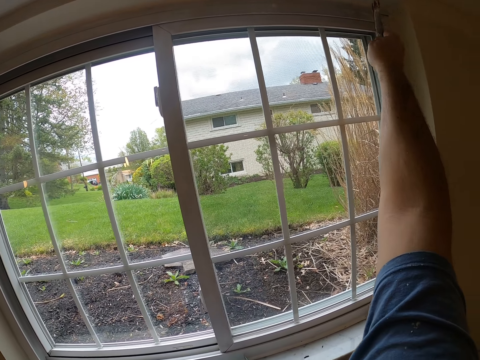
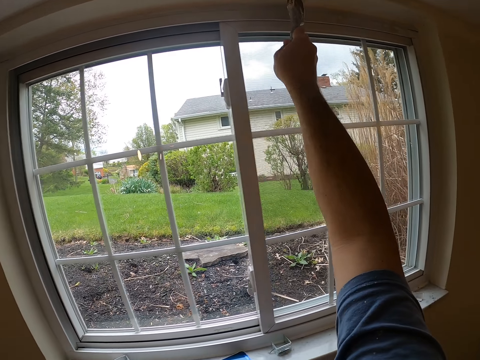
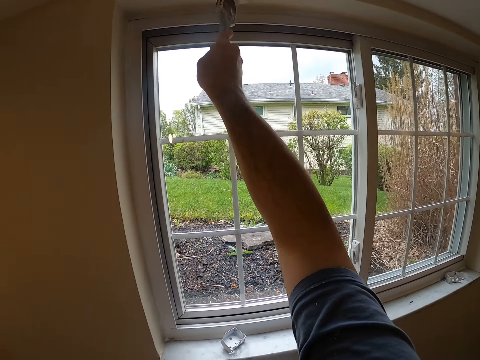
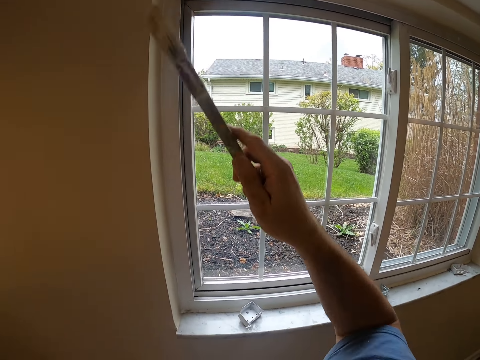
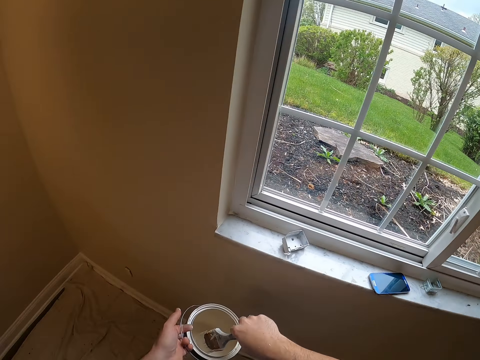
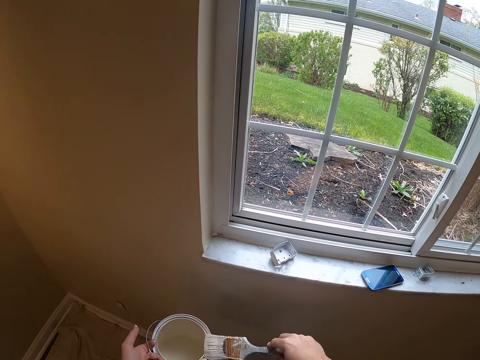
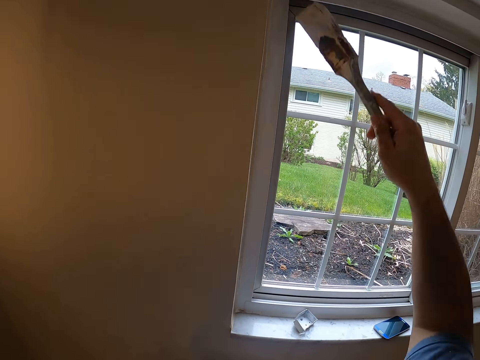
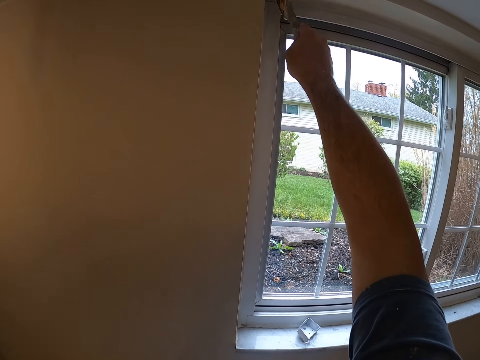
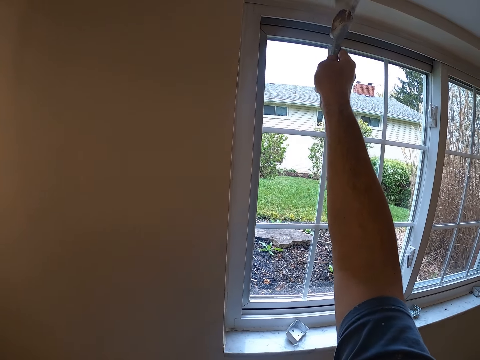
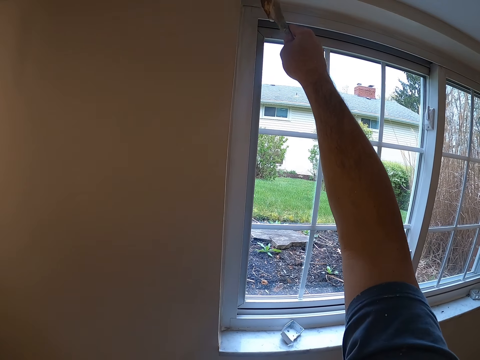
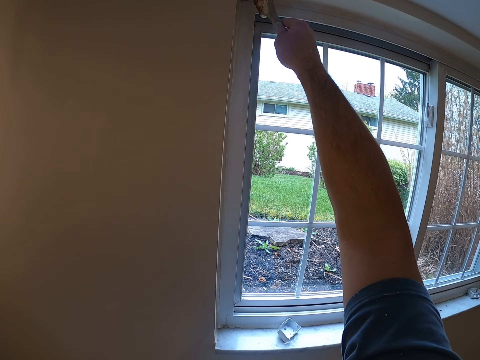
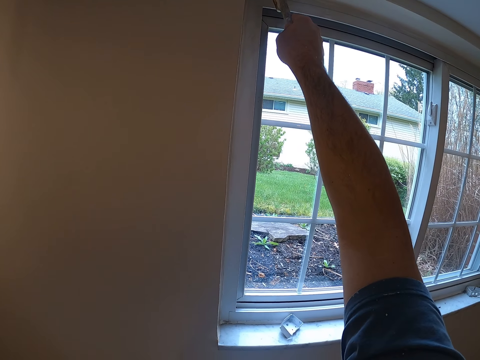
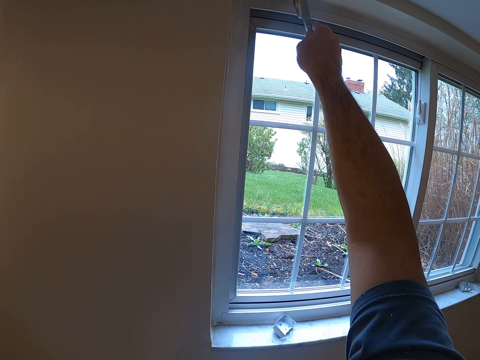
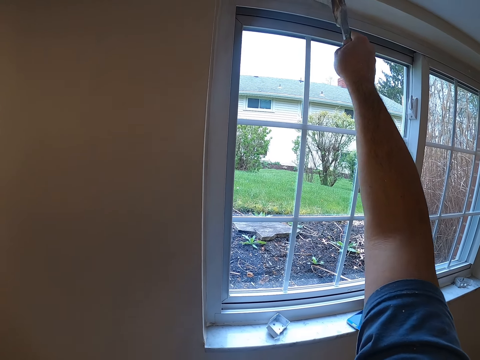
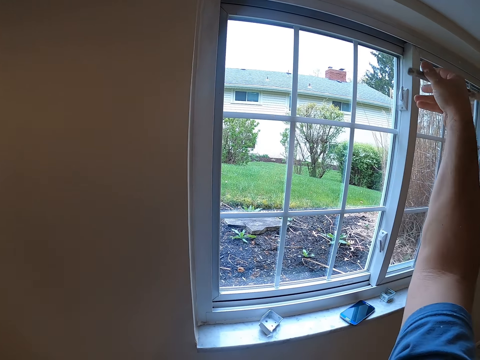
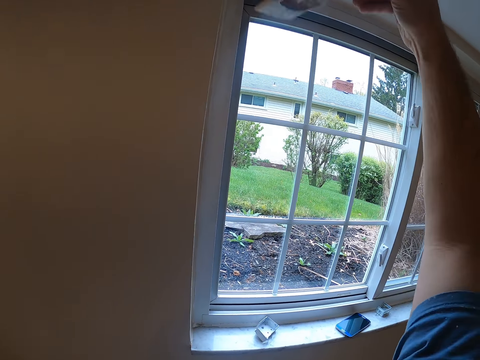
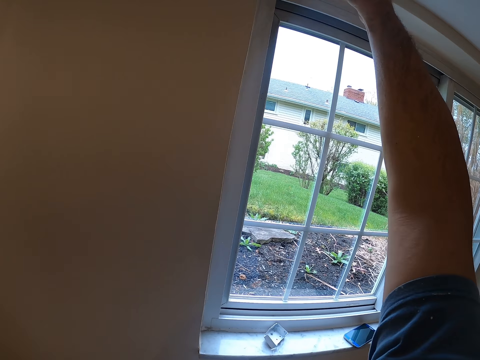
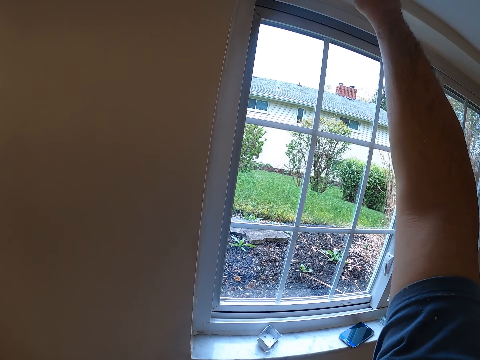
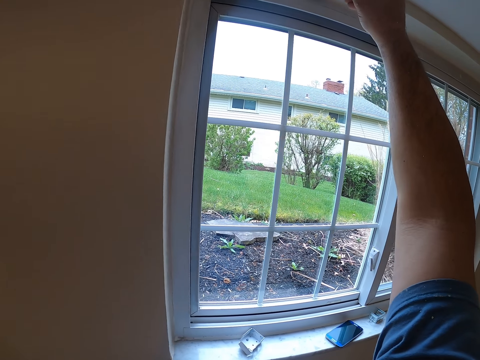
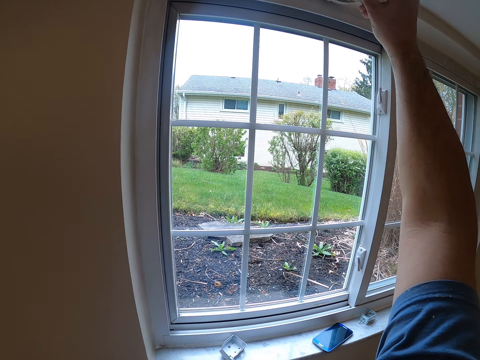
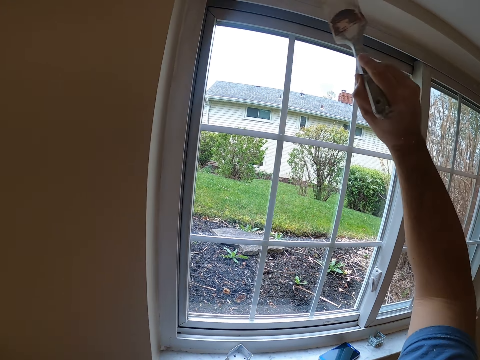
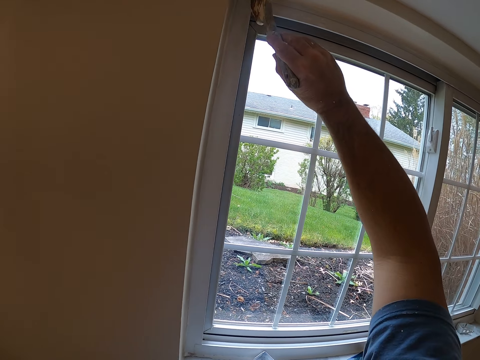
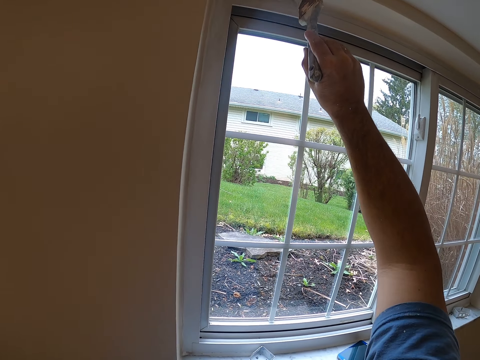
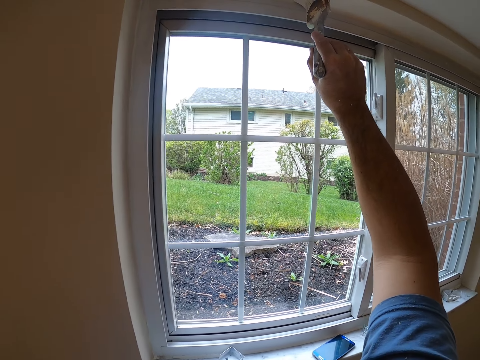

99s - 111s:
The camera wearer dips the paint brush in the paint container. They paint the lintel with the paint brush.

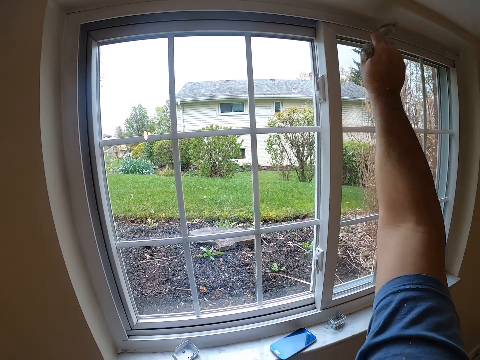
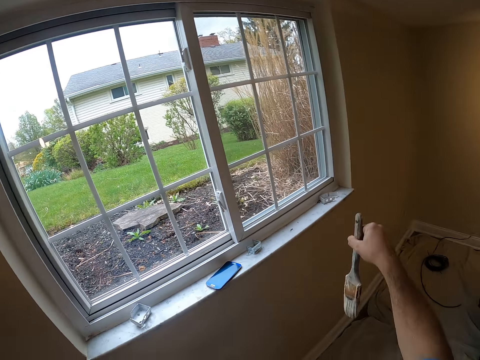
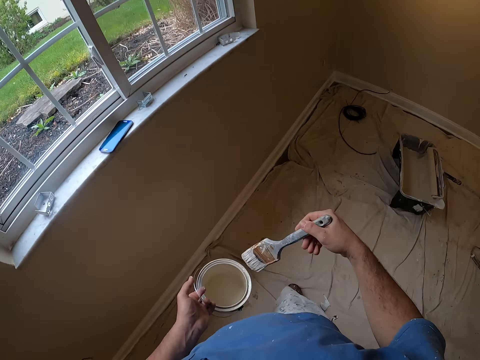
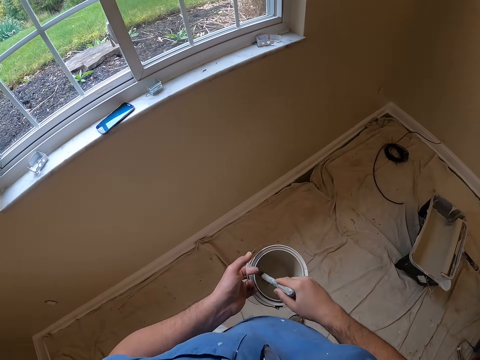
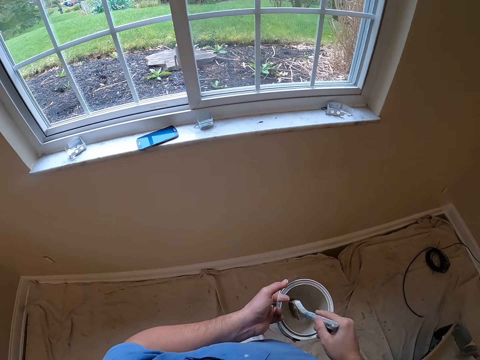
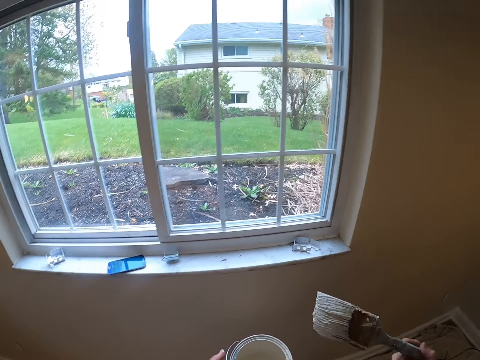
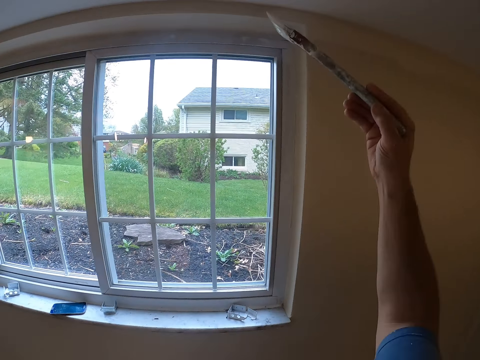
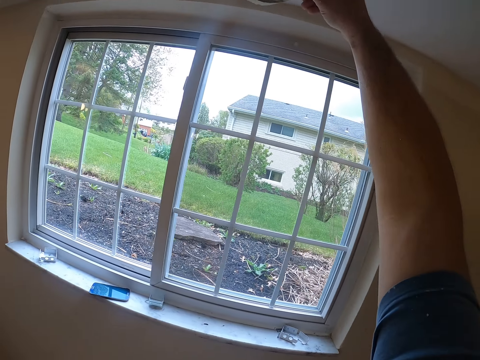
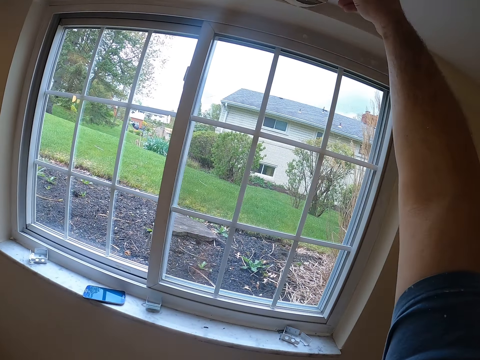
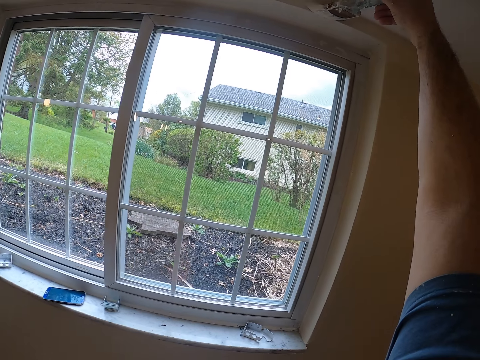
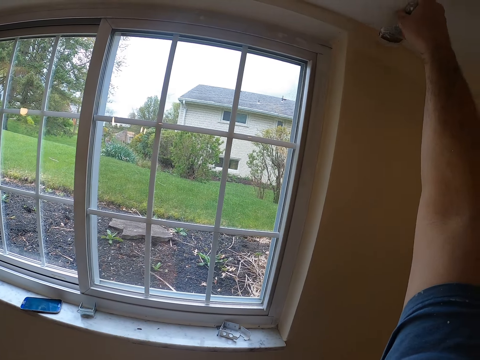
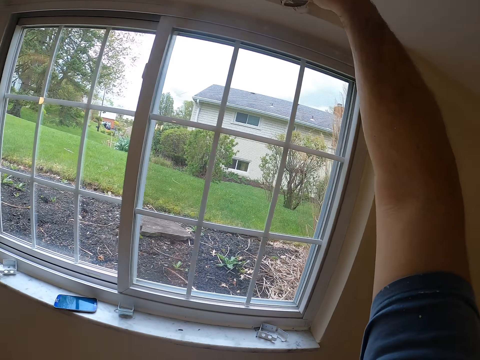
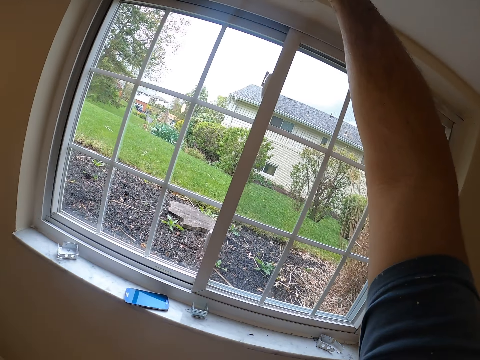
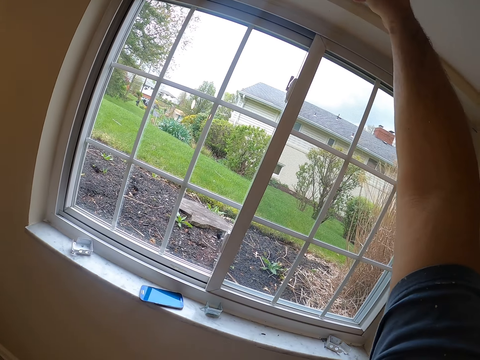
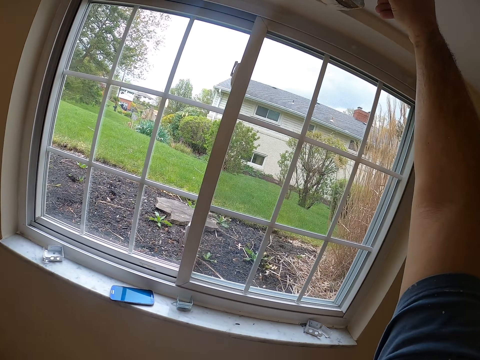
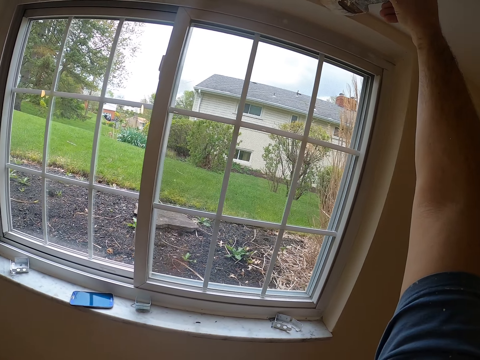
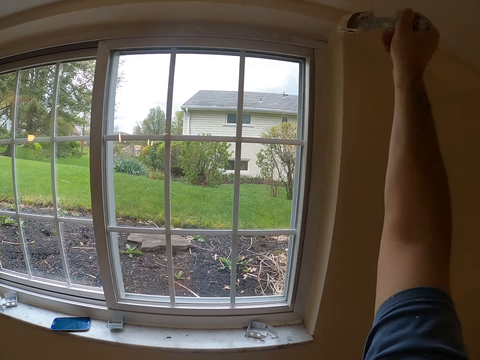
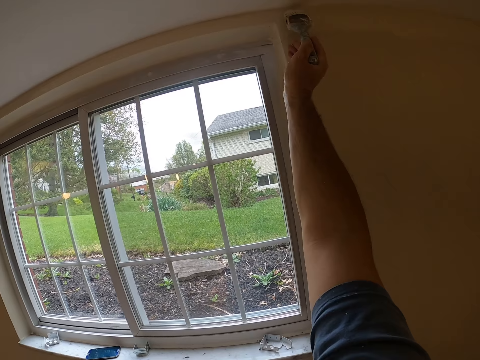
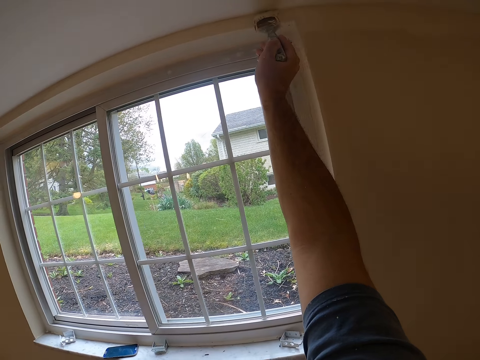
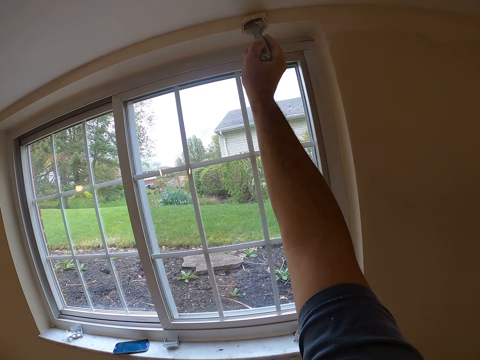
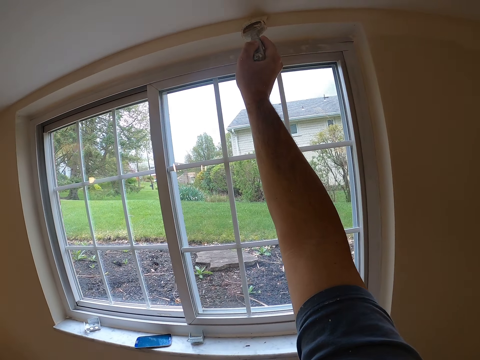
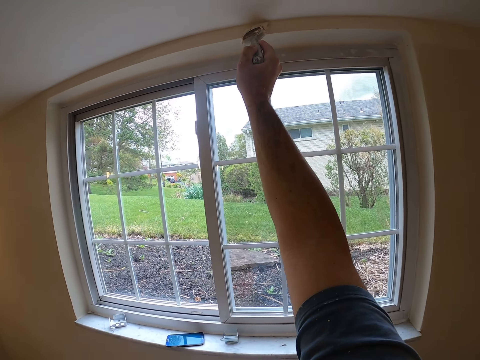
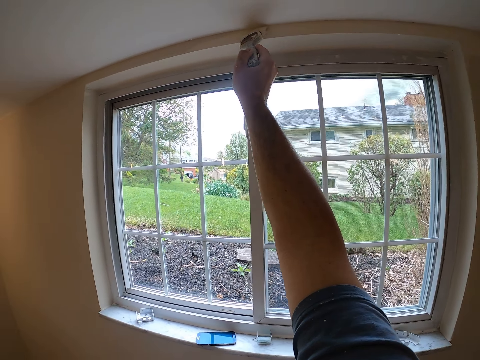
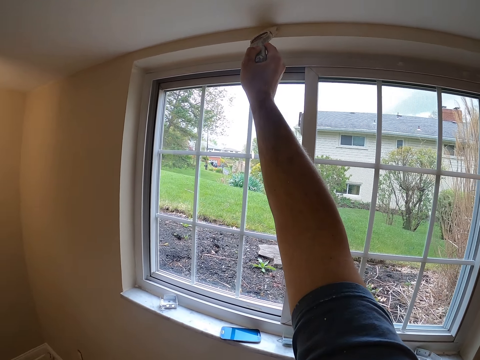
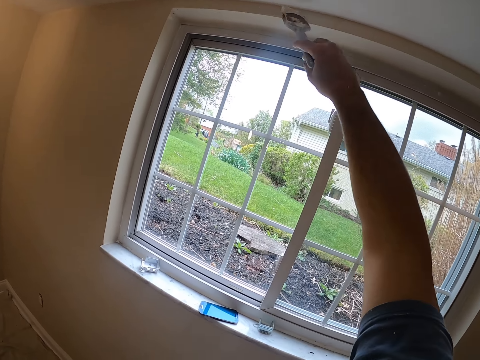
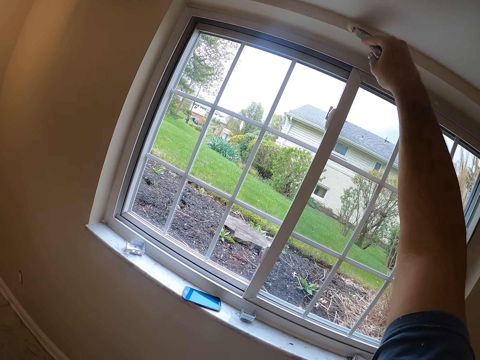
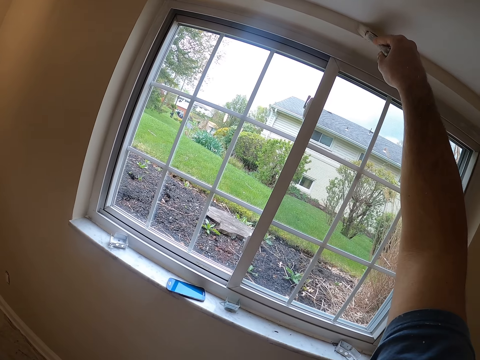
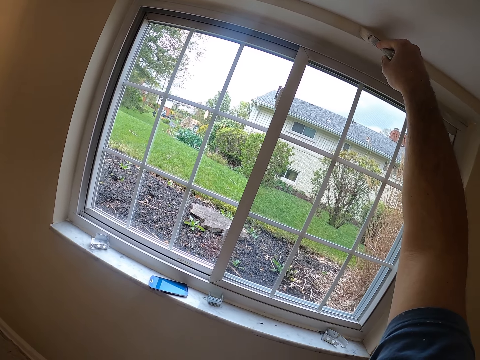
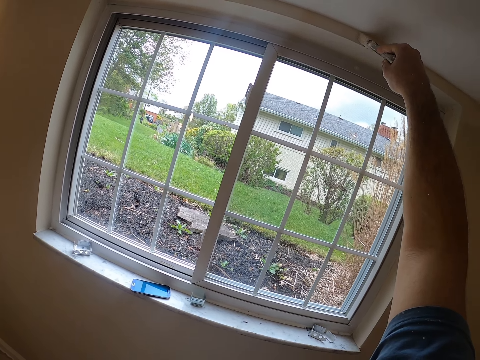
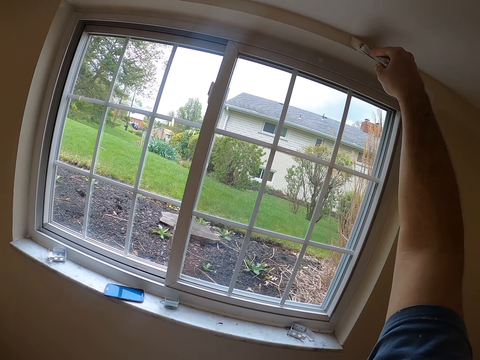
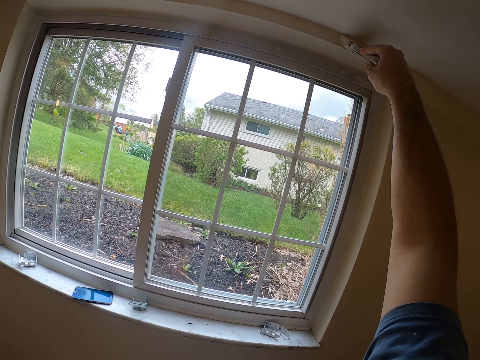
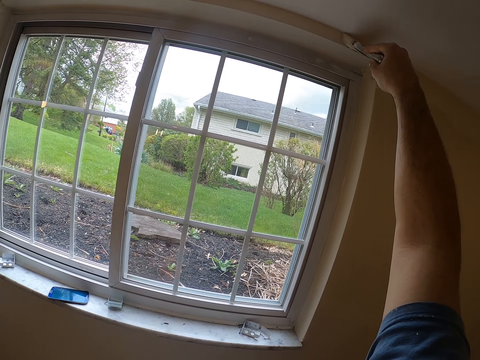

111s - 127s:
The camera wearer dips the paint brush in the paint container. They paint the lintel with the paint brush.
